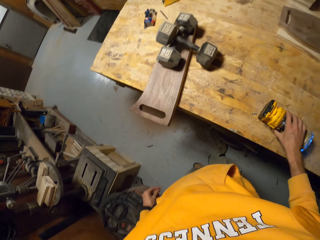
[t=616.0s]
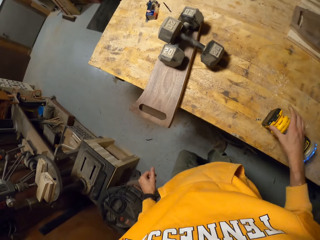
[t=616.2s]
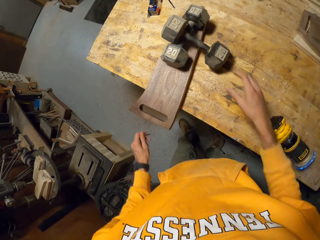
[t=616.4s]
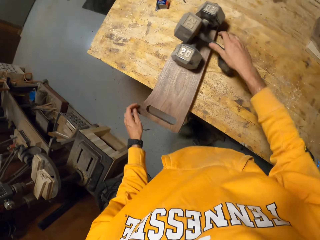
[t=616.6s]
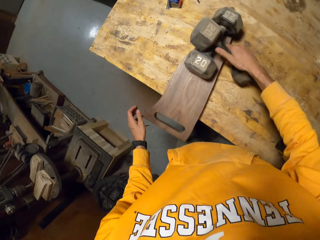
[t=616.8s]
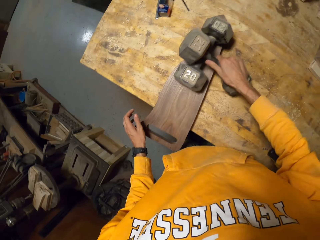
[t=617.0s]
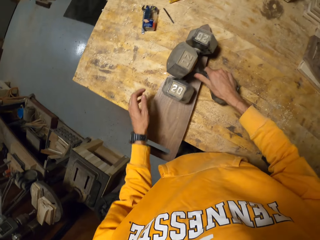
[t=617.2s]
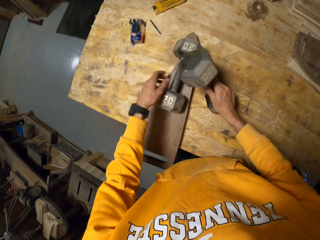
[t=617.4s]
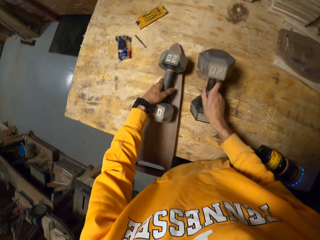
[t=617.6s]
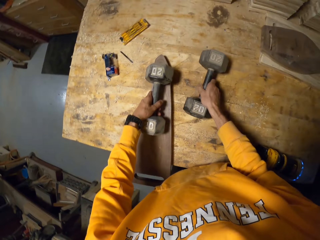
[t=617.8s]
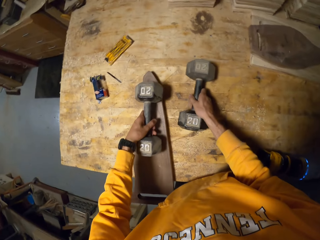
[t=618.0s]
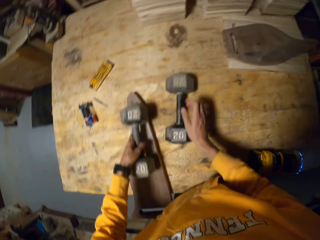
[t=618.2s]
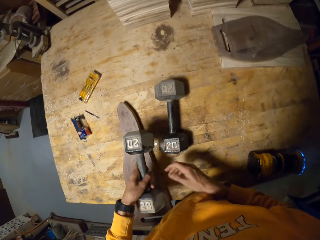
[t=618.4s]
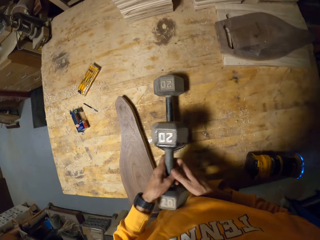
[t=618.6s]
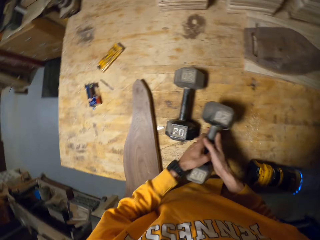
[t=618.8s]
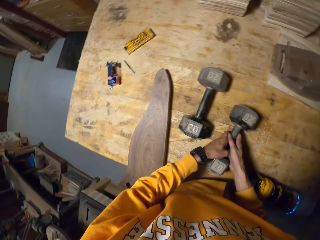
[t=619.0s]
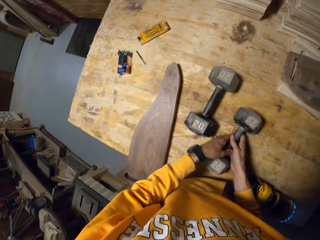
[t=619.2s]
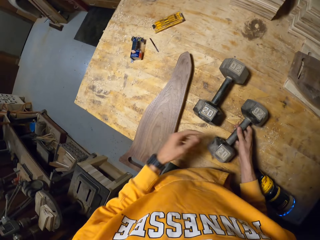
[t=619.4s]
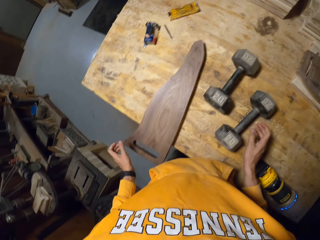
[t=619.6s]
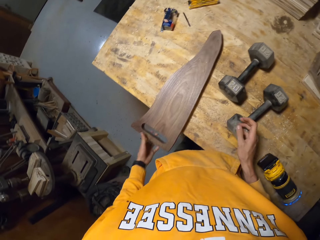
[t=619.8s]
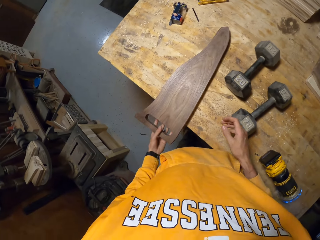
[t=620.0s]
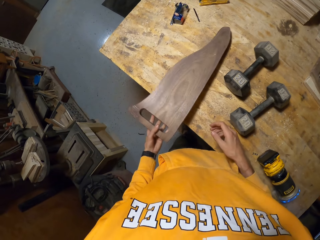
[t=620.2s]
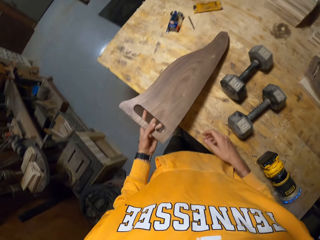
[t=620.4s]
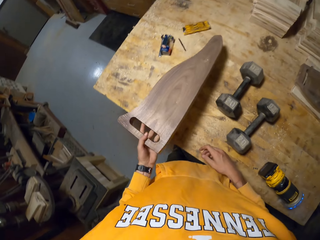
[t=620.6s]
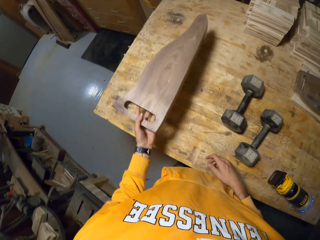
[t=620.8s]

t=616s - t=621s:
The camera wearer puts the device on a table with his right hand. He displaces a dumbbell with his right hand. He picks up the dumbbell. He lifts a second dumbbell on the woodwork with his left hand. He places the dumbbells on the table. He puts the second dumbbell on the table with his hands. He repositions the woodwork on the table with his left hand.

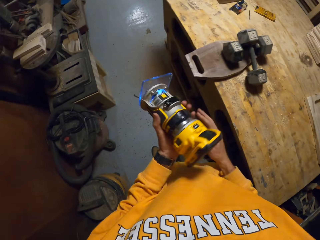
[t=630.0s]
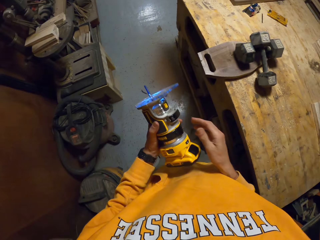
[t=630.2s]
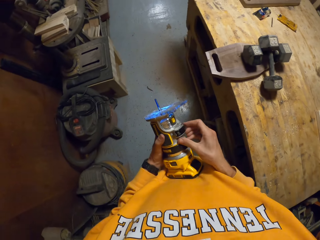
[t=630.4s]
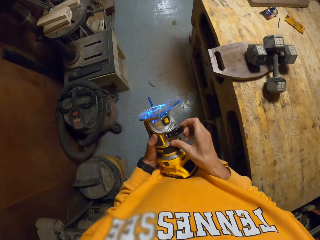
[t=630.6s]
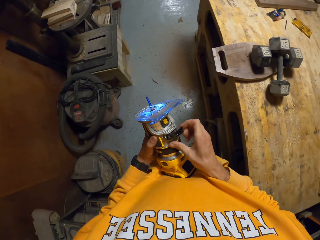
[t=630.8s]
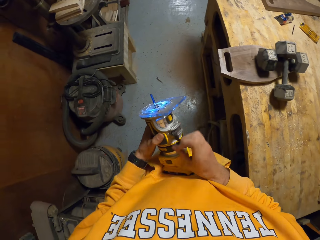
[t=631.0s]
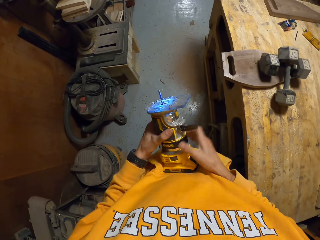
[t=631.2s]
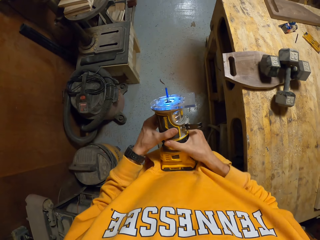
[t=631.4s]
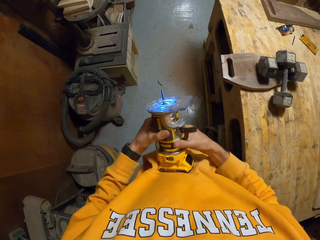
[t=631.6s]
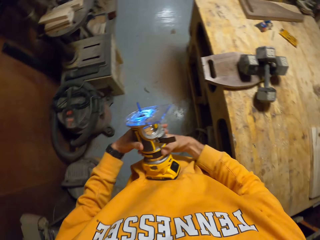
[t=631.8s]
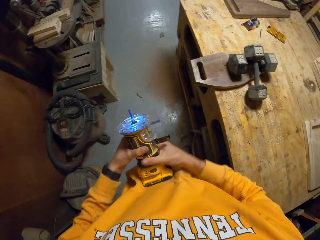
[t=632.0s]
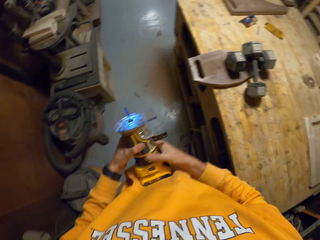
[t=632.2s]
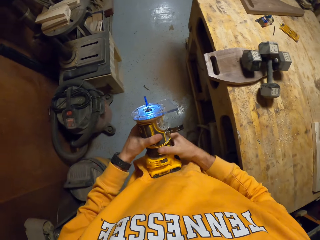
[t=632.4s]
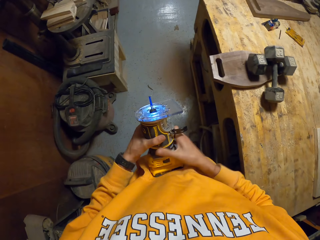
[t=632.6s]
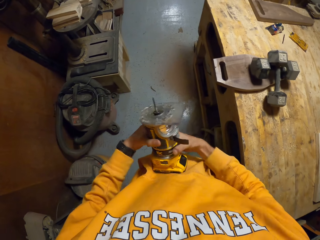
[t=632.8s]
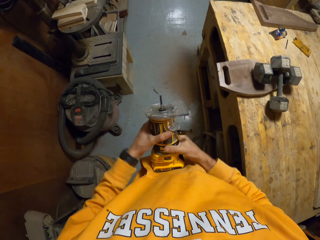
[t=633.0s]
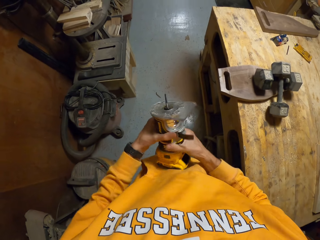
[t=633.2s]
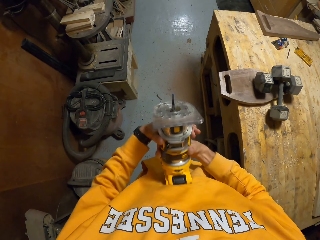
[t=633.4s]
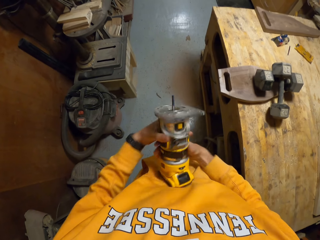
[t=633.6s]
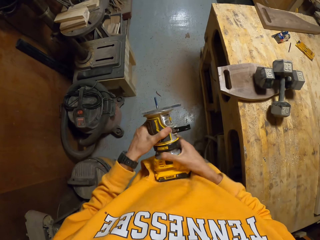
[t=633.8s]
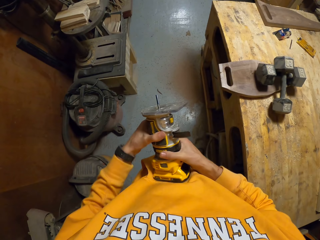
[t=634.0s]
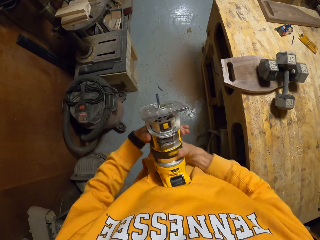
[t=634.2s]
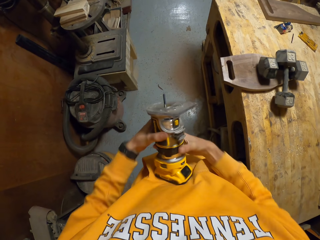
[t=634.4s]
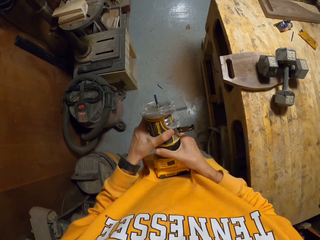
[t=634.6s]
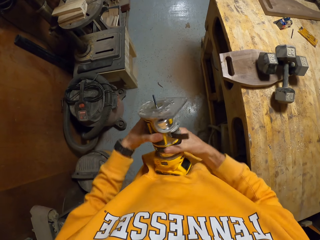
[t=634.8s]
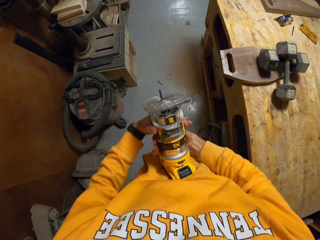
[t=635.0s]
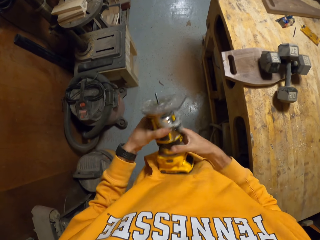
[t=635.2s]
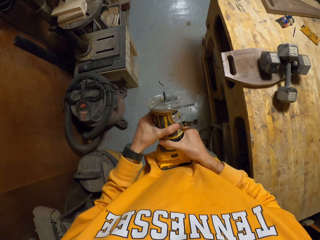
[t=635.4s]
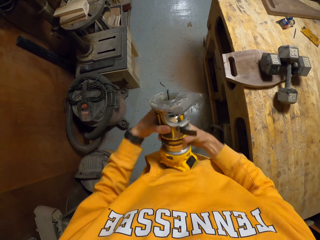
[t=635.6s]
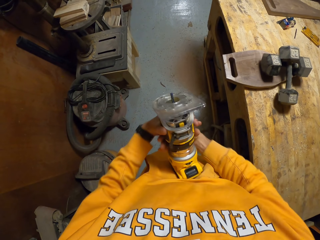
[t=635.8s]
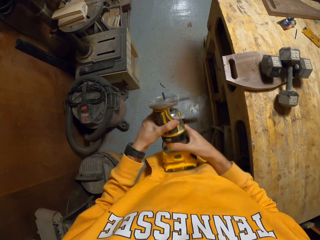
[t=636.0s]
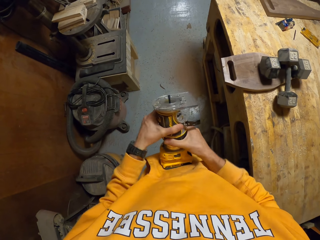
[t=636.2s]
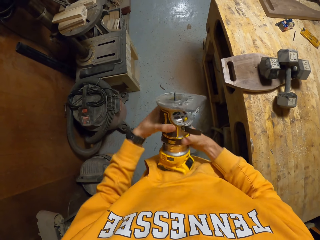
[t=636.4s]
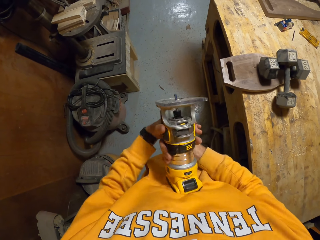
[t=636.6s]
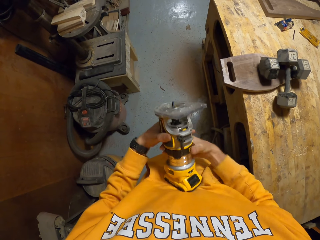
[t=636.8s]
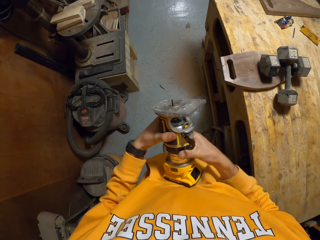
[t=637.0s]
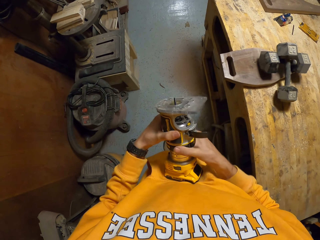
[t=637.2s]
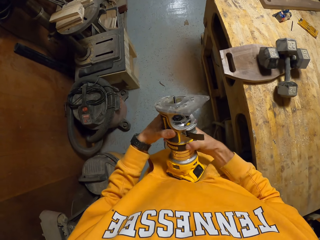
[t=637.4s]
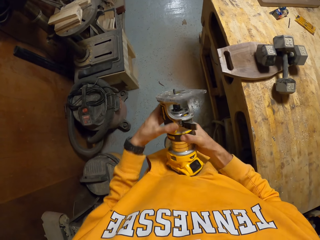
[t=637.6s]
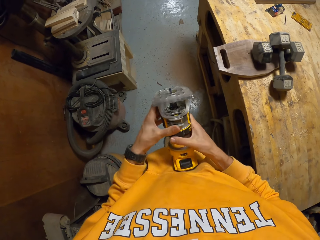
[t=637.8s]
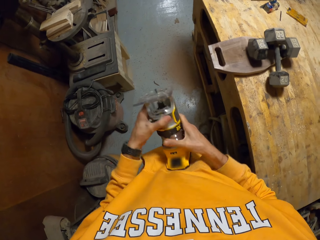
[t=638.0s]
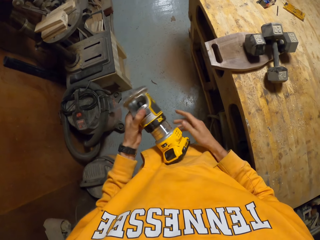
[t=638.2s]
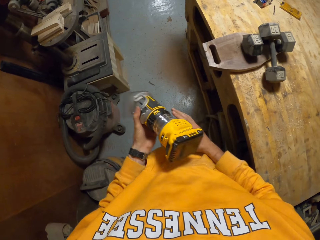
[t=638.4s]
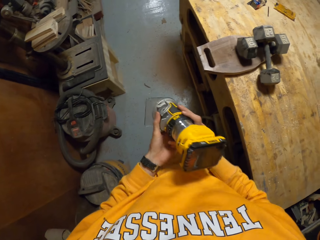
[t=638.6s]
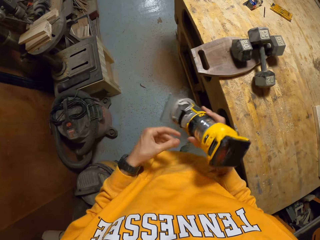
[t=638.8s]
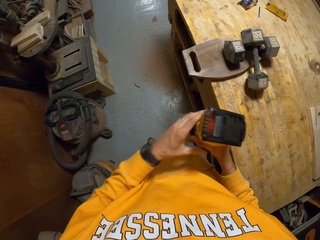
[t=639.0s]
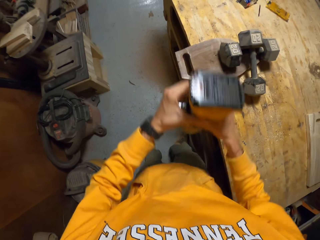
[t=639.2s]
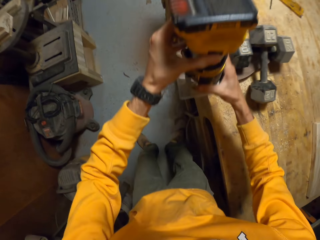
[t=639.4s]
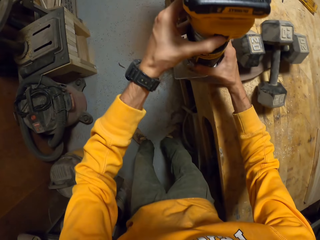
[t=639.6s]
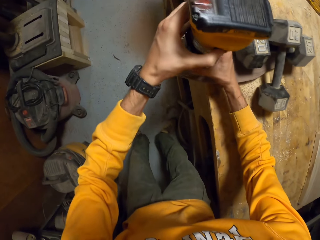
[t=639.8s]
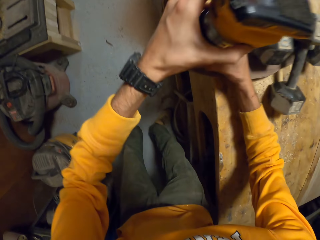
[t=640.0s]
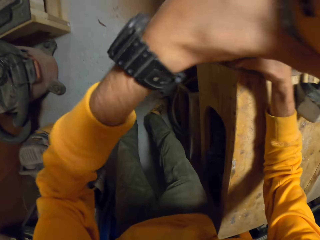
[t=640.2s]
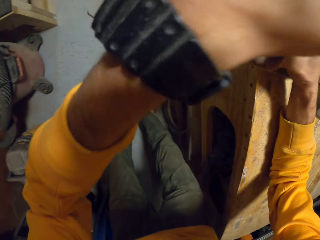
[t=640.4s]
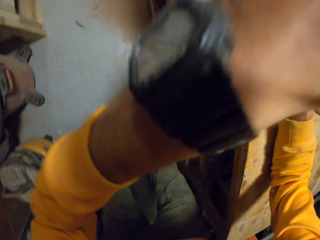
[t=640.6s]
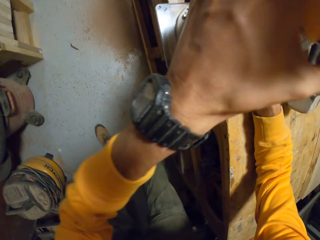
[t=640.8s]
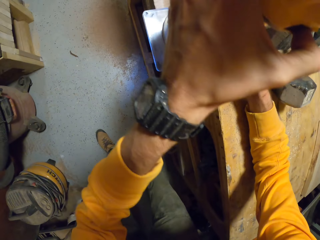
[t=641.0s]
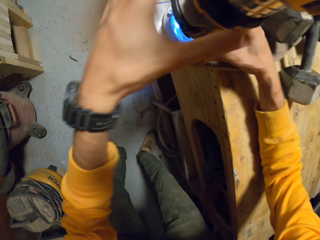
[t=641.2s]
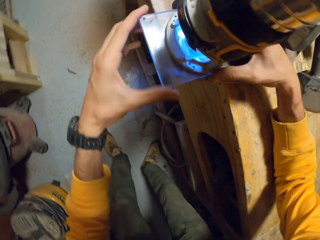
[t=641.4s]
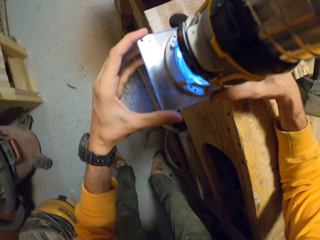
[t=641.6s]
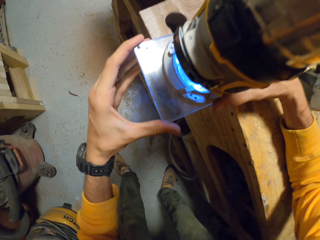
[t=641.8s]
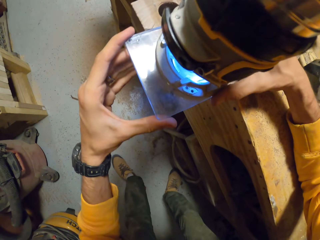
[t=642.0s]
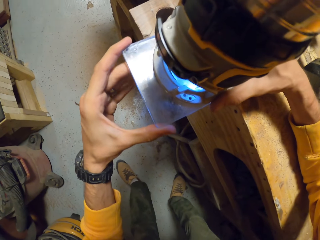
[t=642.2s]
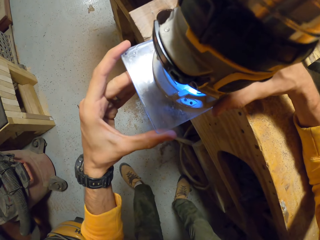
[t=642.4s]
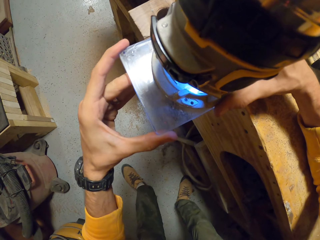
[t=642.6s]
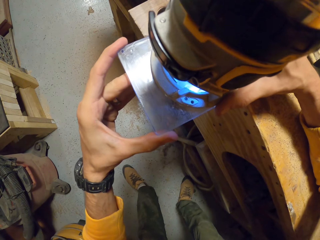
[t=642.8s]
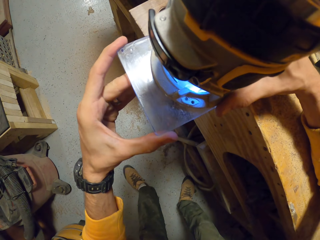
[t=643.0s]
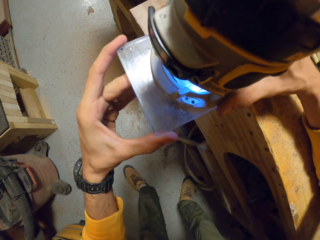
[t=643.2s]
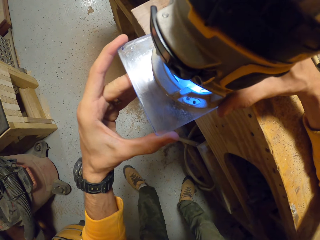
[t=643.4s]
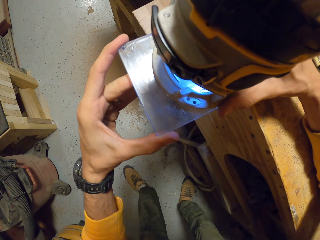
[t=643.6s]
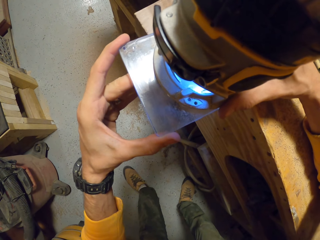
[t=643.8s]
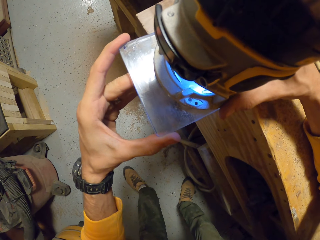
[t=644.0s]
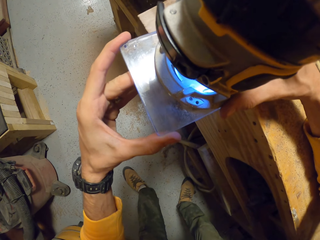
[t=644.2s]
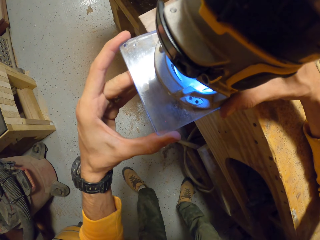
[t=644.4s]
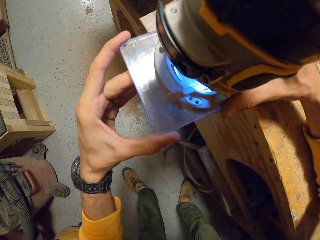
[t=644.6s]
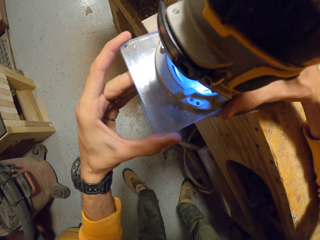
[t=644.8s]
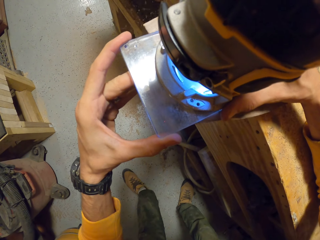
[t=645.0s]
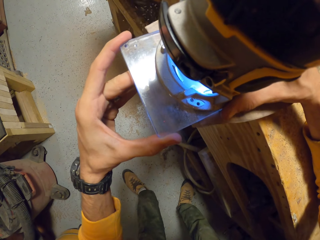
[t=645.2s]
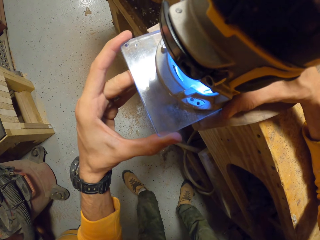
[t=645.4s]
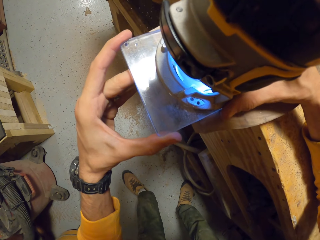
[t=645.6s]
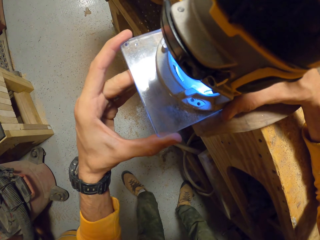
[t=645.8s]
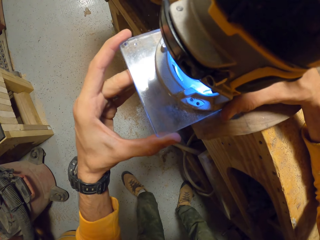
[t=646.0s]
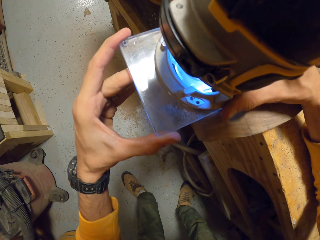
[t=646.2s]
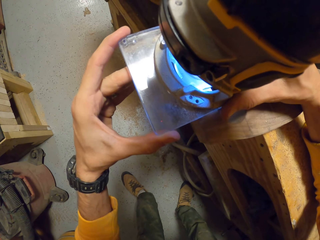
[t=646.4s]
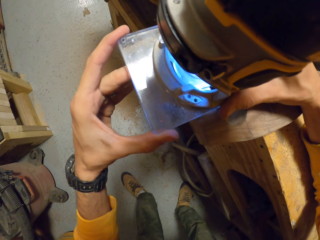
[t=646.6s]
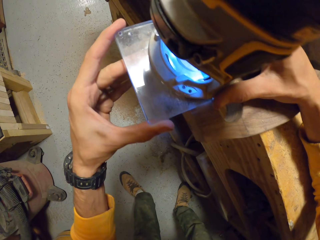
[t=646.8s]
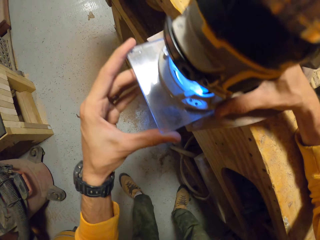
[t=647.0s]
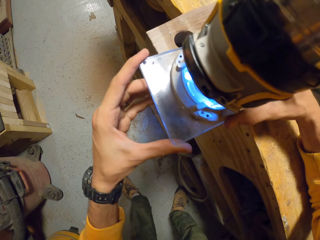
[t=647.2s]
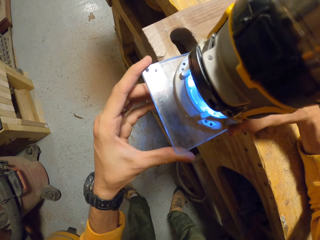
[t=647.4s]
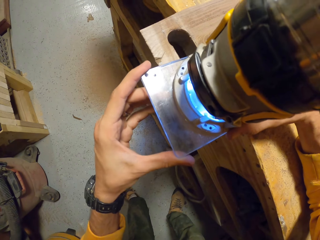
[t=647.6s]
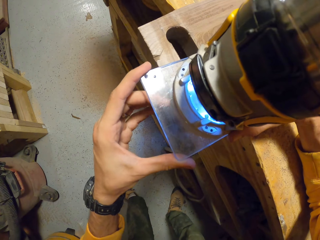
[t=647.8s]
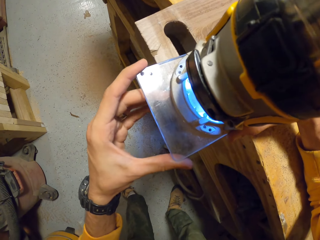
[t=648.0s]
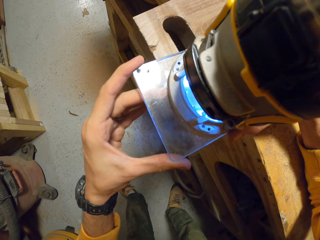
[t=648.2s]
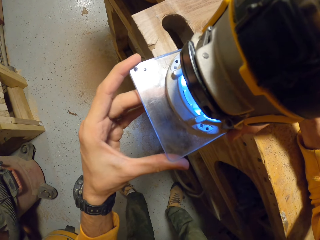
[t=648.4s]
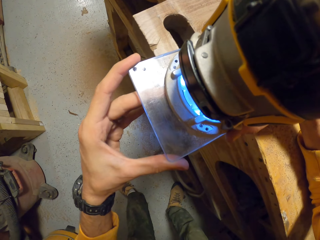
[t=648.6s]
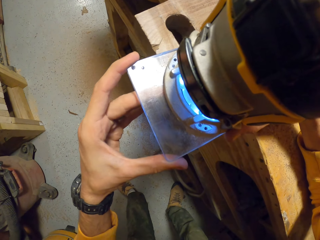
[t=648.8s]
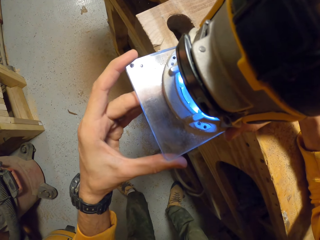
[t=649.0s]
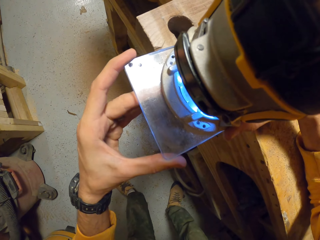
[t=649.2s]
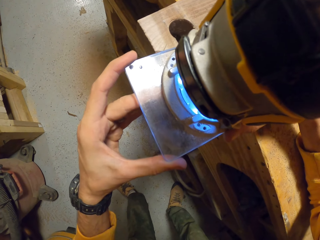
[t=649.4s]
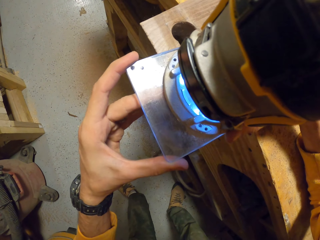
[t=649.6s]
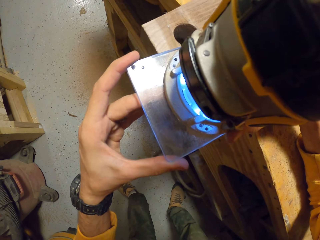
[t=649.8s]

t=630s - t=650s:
The camera wearer passes the device to his right hand. He adjusts the device or wood router with his hands. He opens the turret stop. He grooves the board. He puts the device on the second woodwork with his hands. He operates the device with his left hand. He smoothens the second woodwork with the device in his hands. He adjusts the wood router. He grooves the board.
